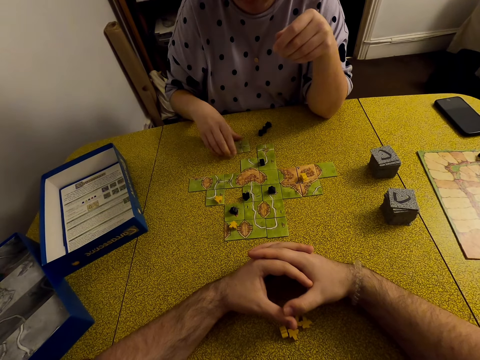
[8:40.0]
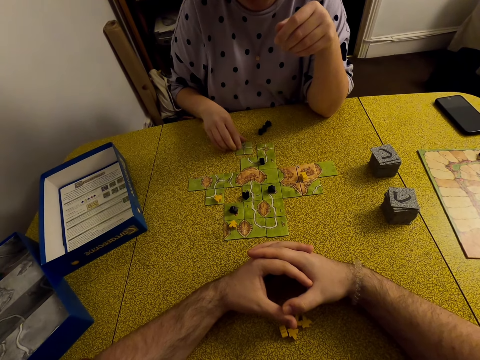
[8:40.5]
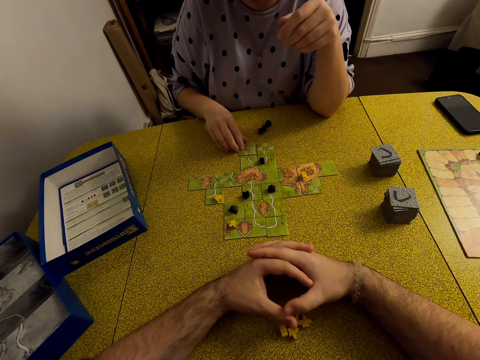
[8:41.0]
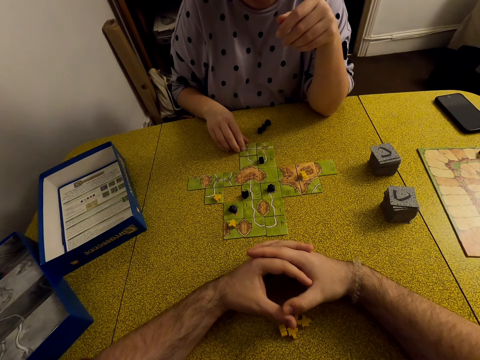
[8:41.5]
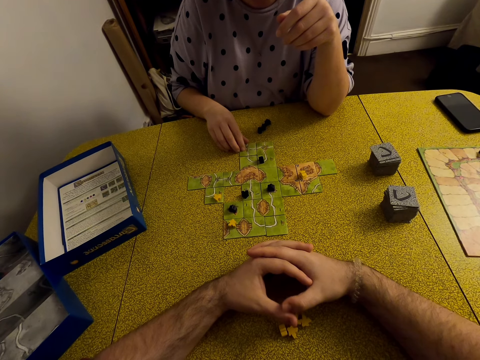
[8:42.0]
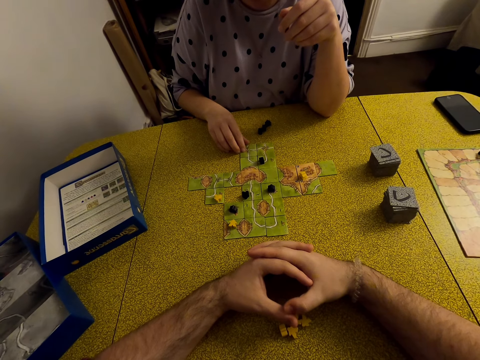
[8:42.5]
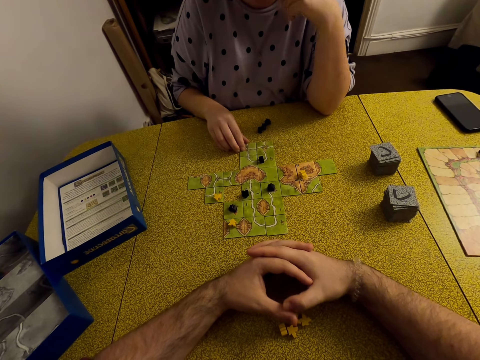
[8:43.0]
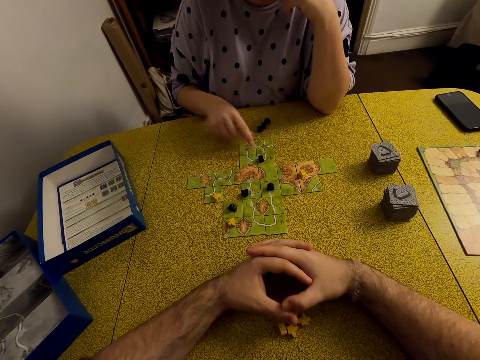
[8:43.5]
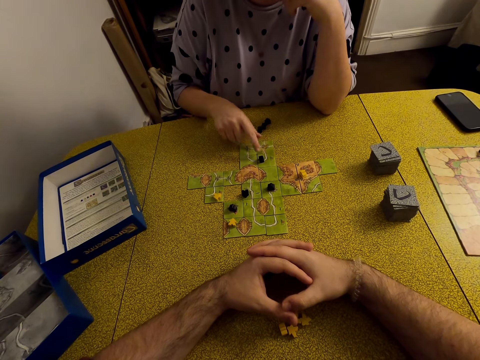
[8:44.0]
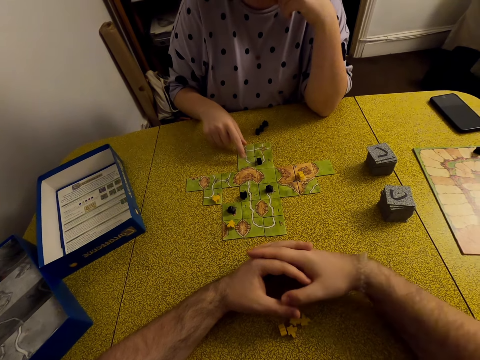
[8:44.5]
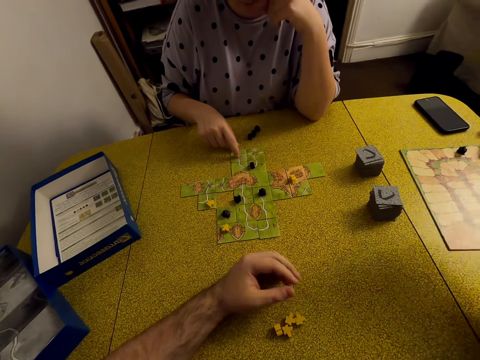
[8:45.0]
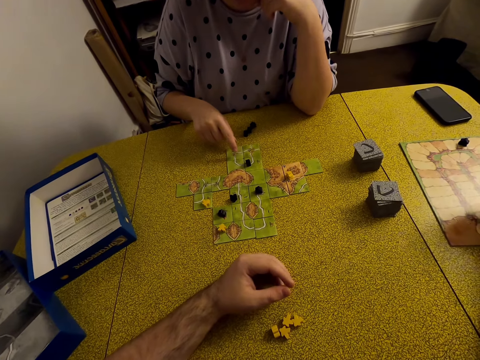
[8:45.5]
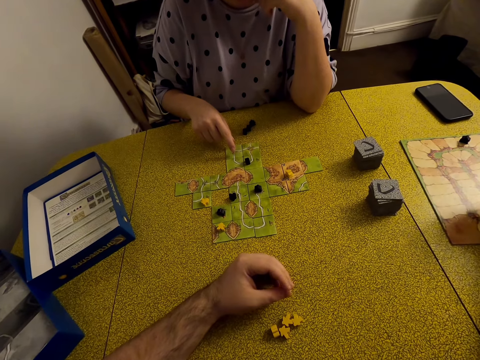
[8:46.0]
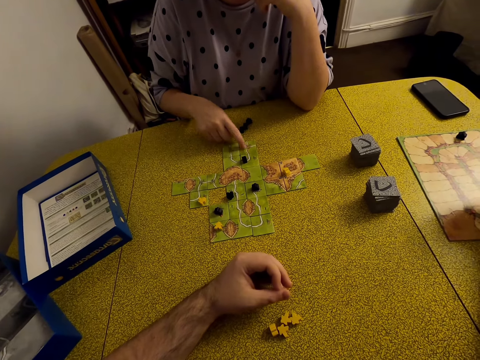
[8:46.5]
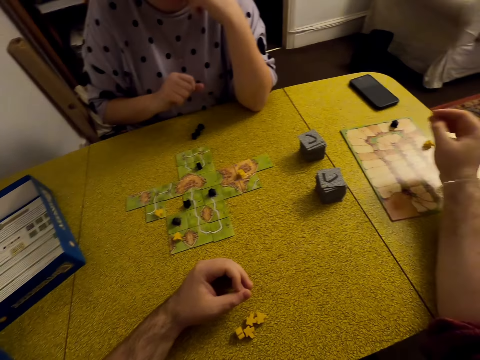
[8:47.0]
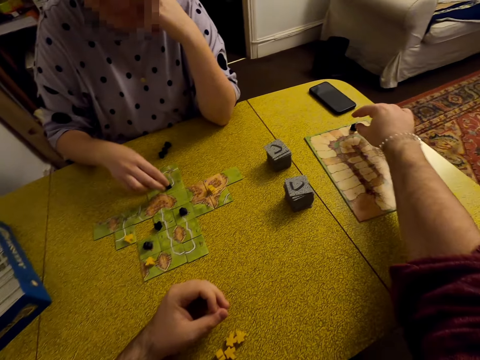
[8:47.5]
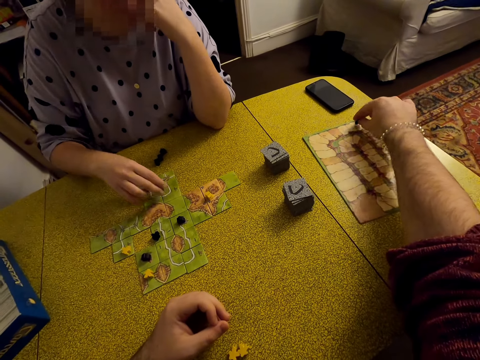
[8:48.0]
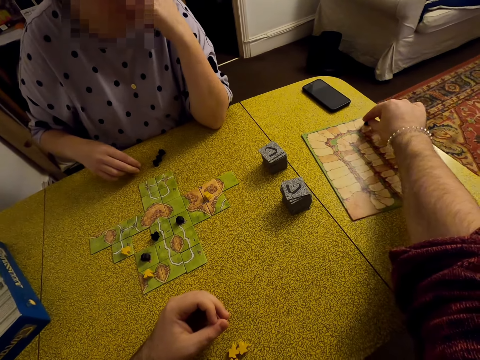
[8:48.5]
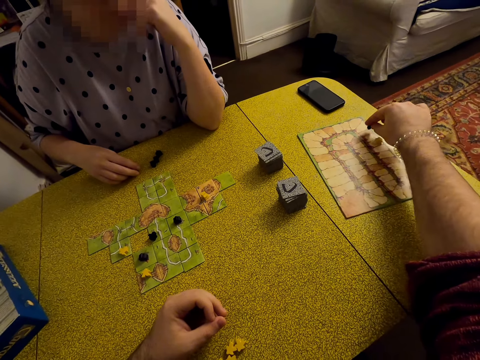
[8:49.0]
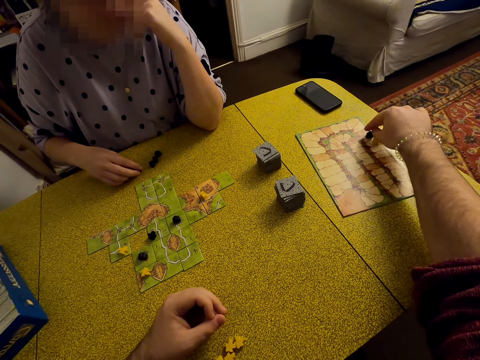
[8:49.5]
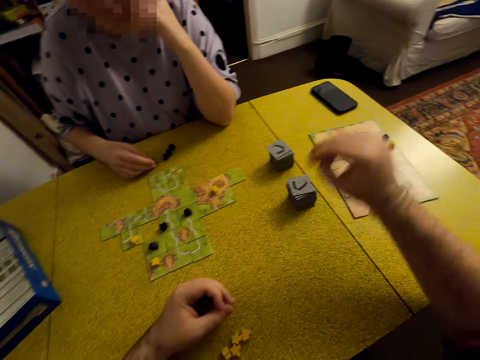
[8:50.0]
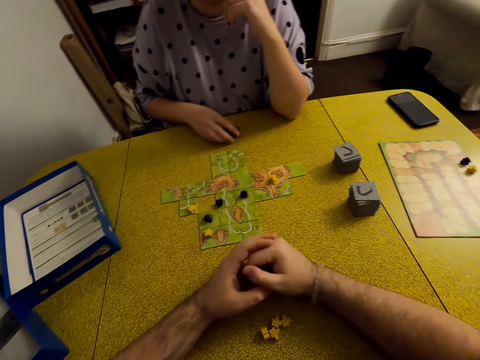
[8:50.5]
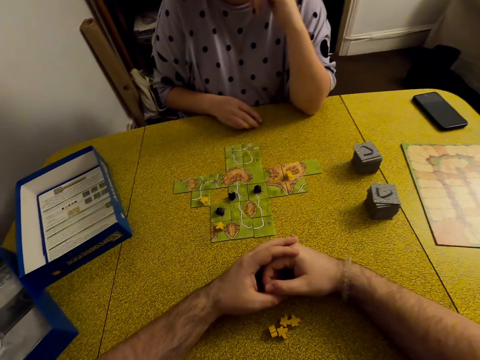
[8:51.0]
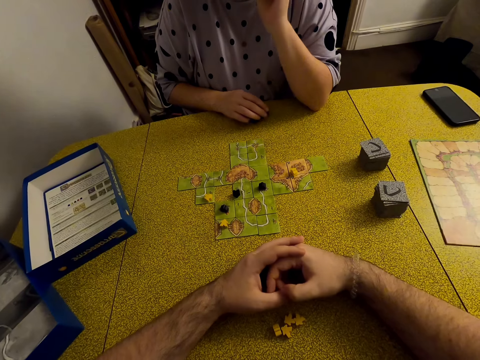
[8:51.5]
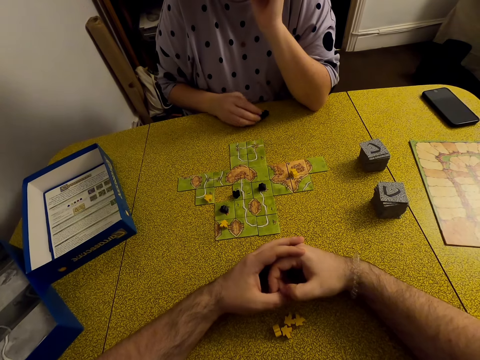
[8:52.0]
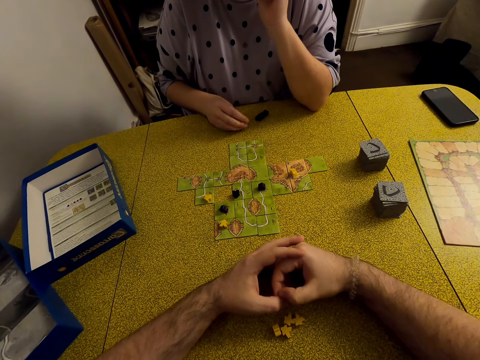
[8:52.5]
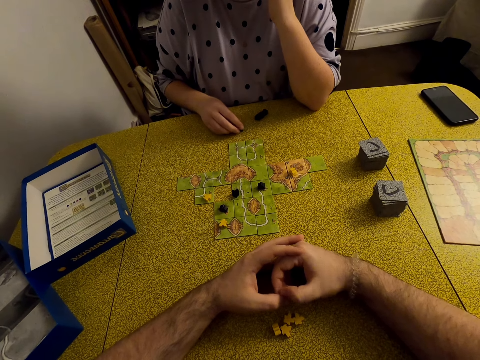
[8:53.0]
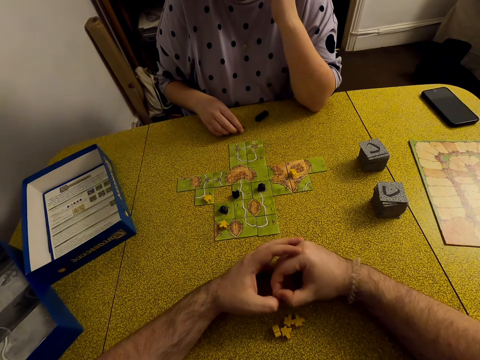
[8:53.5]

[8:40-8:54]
A lady plays Carcassonne board game with a tile. The lady puts the card on the table. The lady counts something. The camera wearer plays with a meeple in the board. They move the star. The lady picks up a meeple.

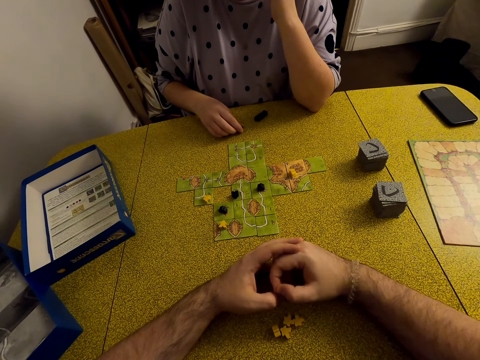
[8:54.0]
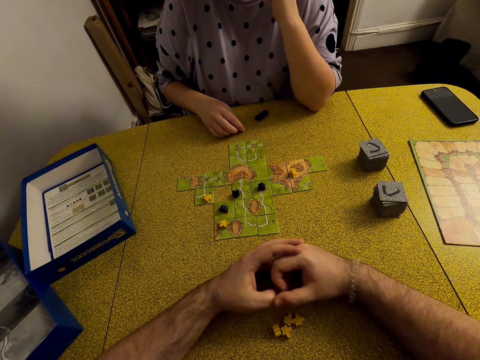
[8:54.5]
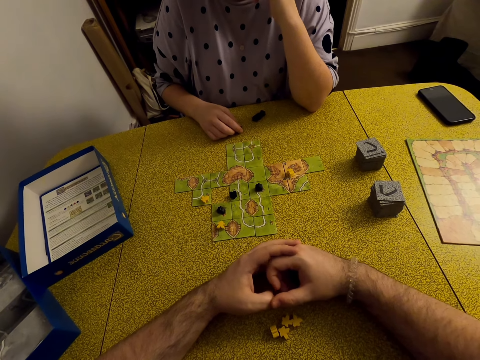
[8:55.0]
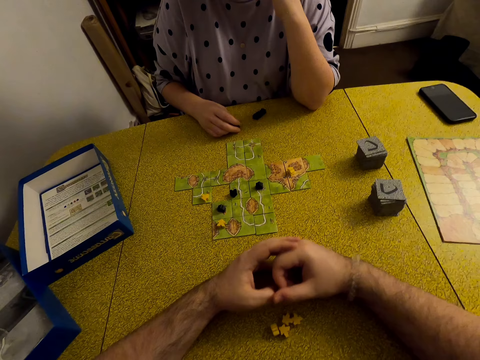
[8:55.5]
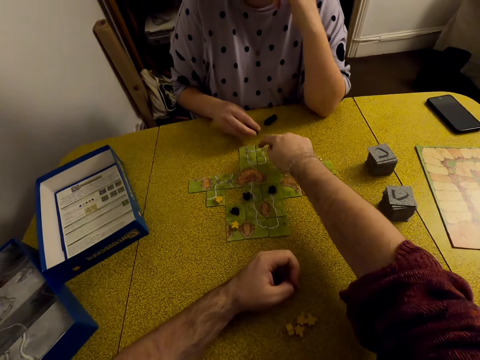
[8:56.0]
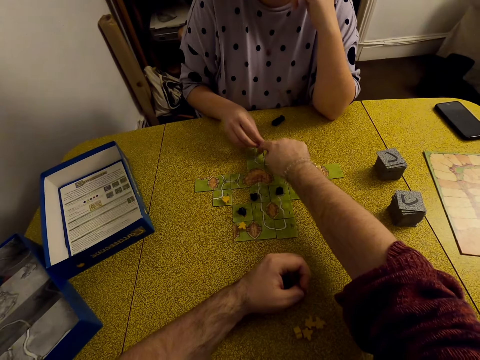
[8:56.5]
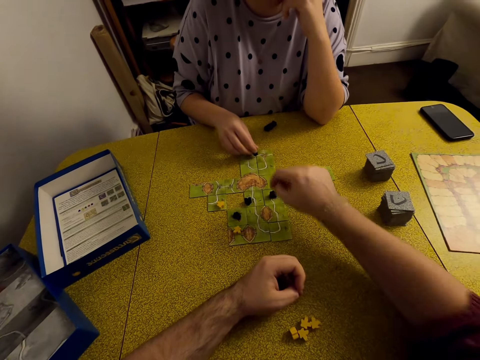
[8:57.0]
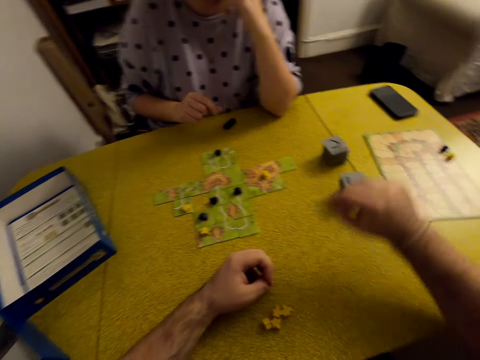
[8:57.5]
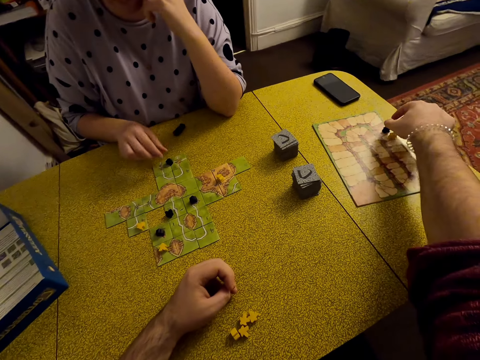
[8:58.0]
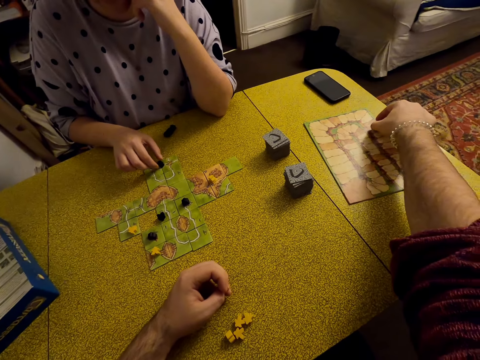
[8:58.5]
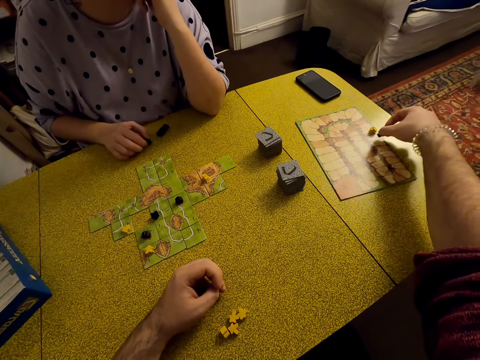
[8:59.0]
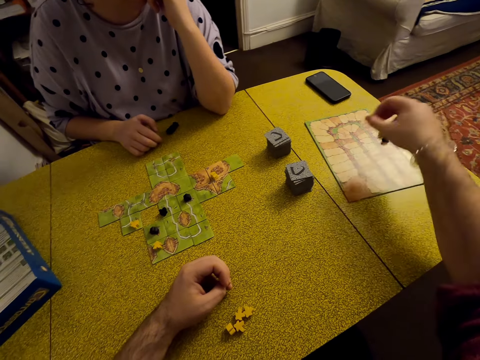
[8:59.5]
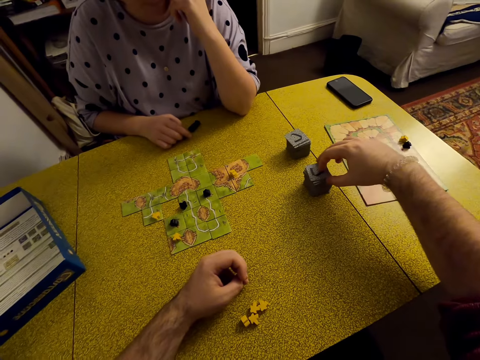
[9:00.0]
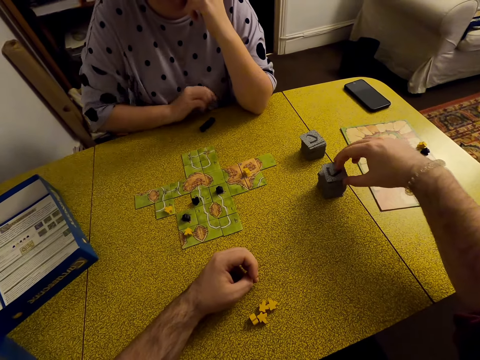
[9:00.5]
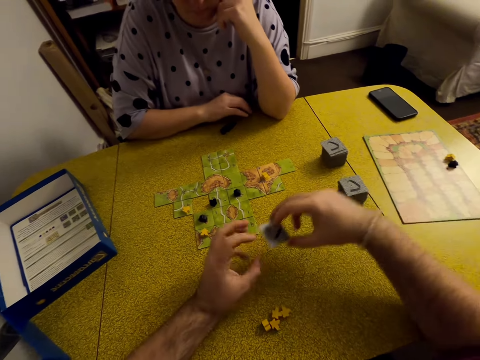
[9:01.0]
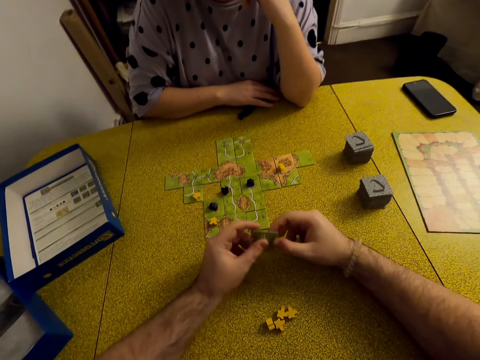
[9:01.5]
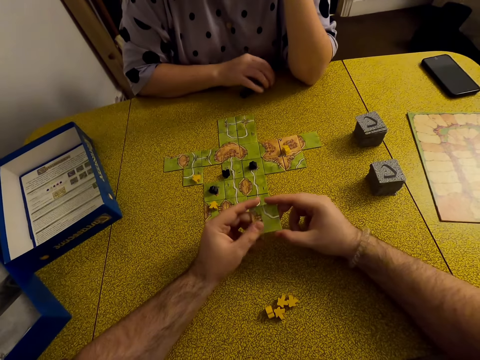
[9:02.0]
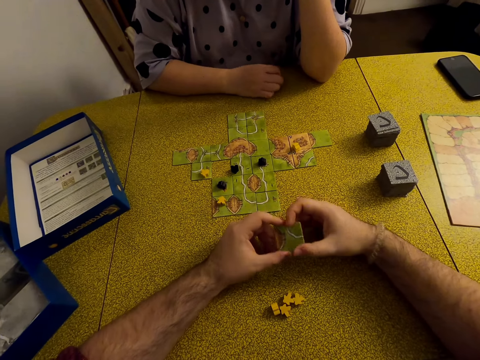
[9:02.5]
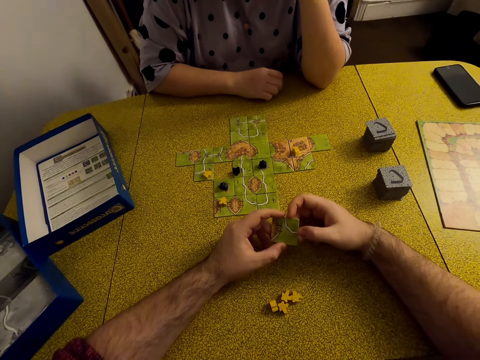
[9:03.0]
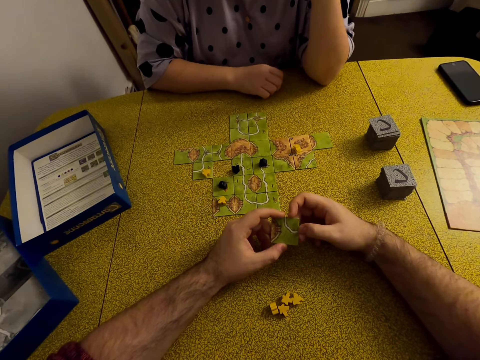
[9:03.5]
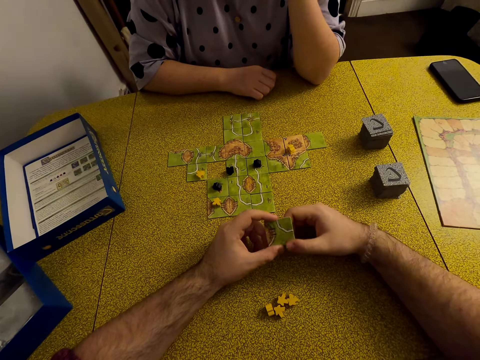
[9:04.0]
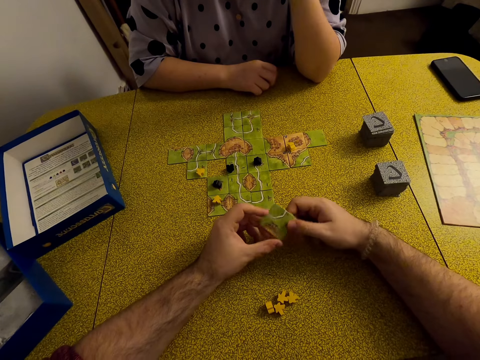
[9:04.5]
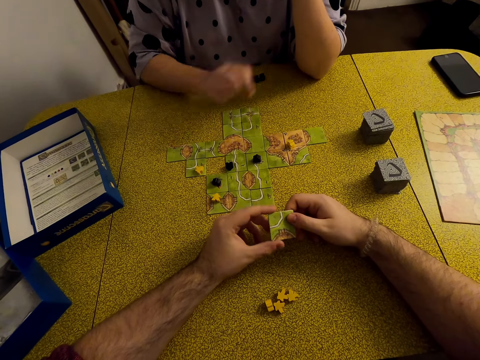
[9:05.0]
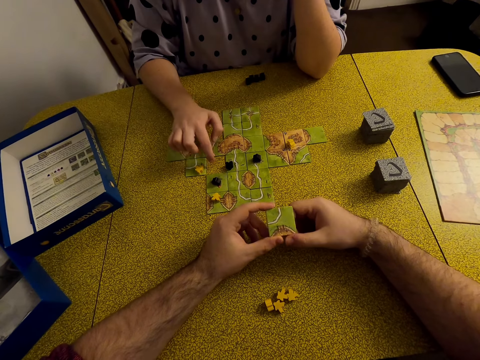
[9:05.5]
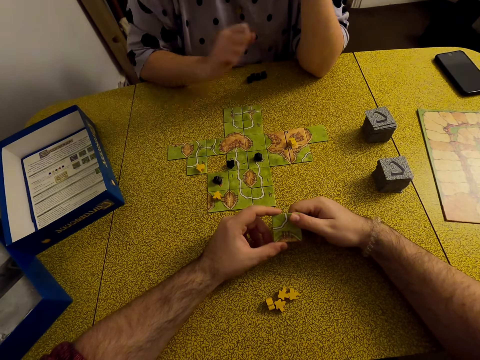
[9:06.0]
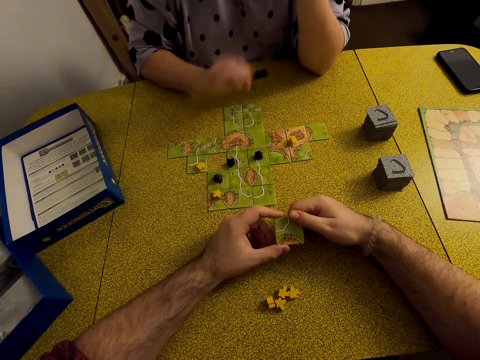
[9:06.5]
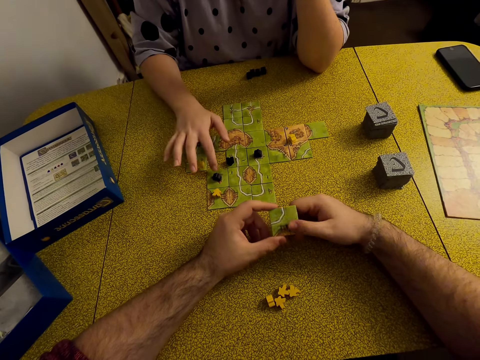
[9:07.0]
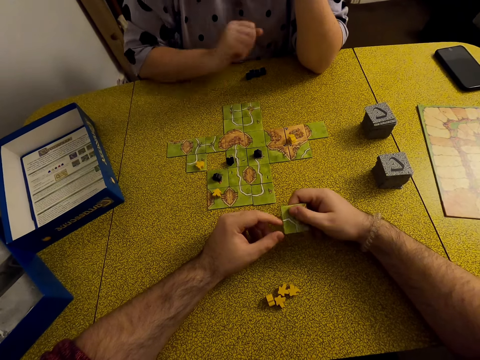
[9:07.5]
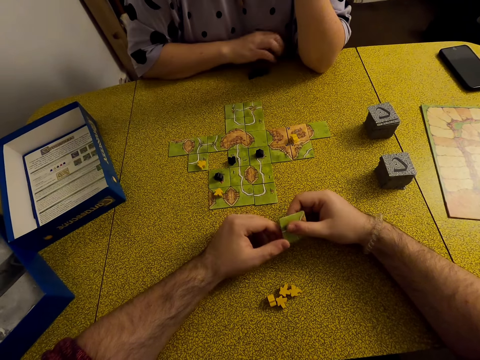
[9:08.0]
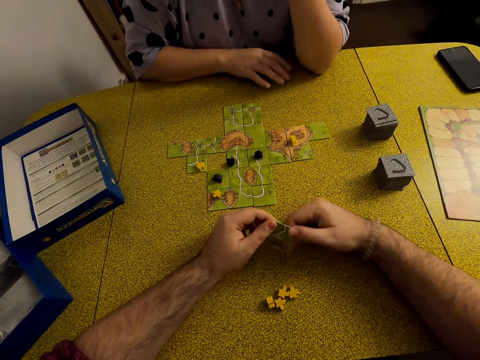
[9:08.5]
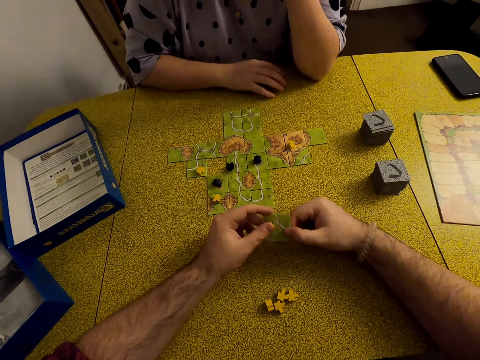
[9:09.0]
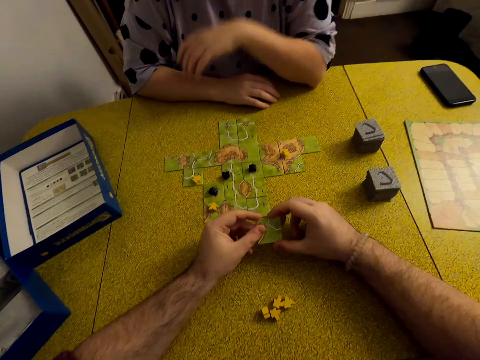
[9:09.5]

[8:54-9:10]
A lady plays Carcassonne board game with a meeple. The lady moves the star. The camera wearer plays with a meeple in the board and moves the star. They pick up a tile and hold the tile. The lady points a finger at the table space.
